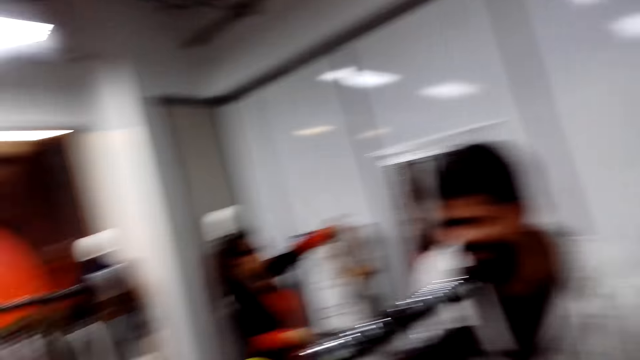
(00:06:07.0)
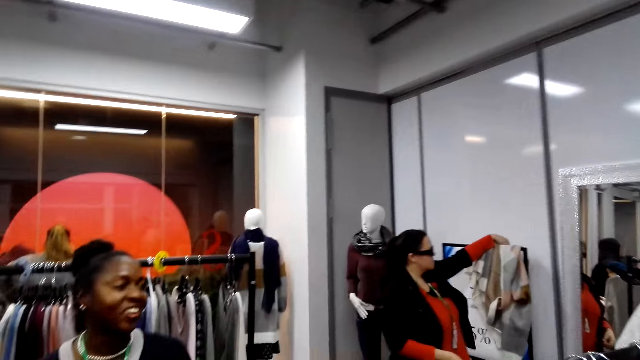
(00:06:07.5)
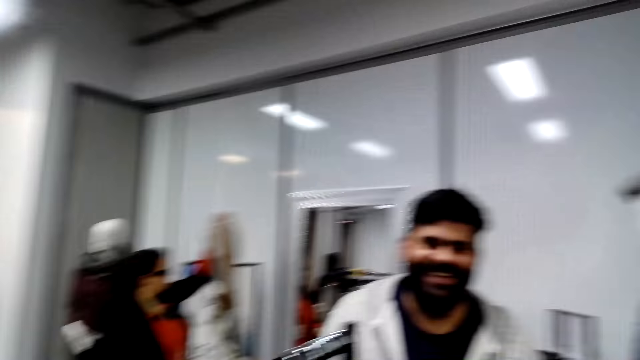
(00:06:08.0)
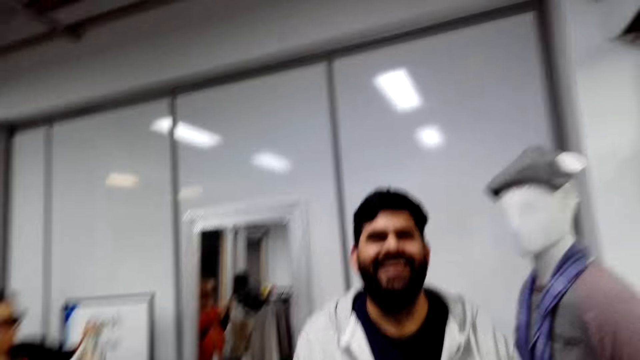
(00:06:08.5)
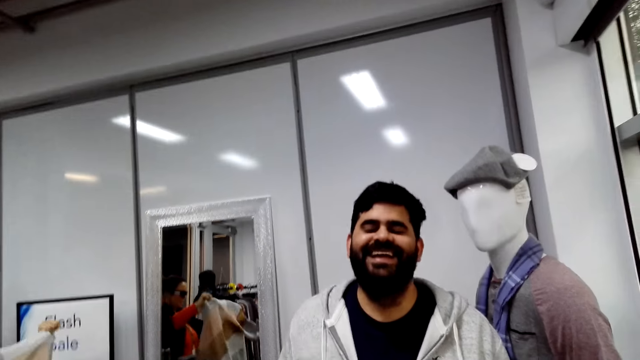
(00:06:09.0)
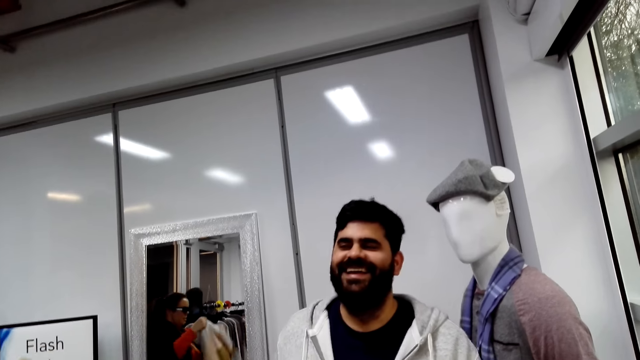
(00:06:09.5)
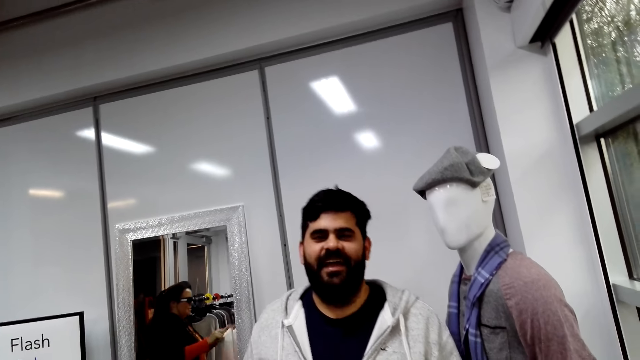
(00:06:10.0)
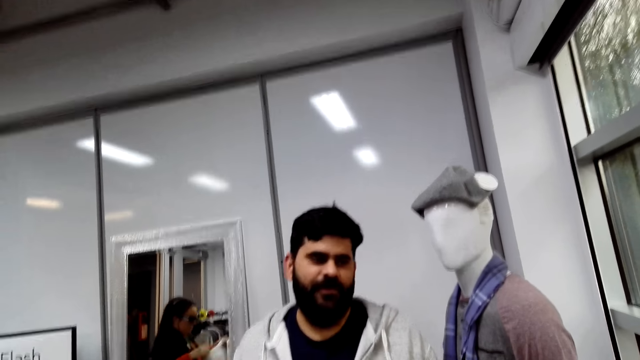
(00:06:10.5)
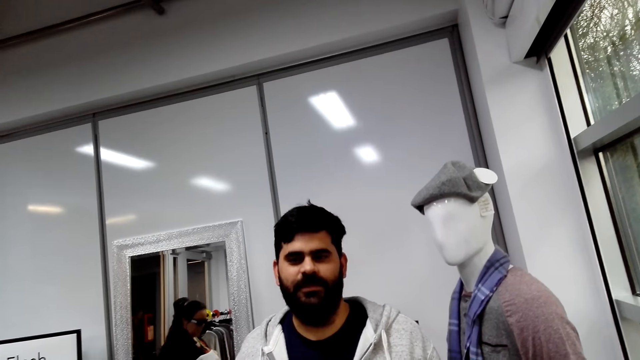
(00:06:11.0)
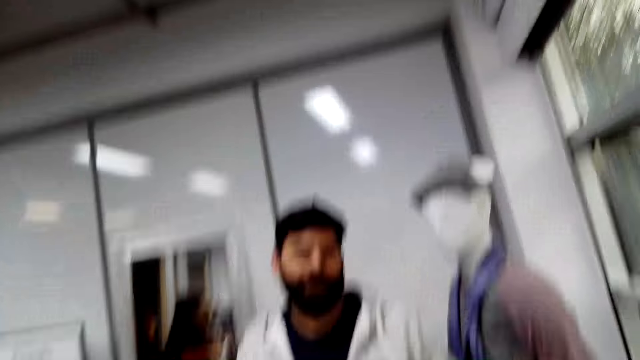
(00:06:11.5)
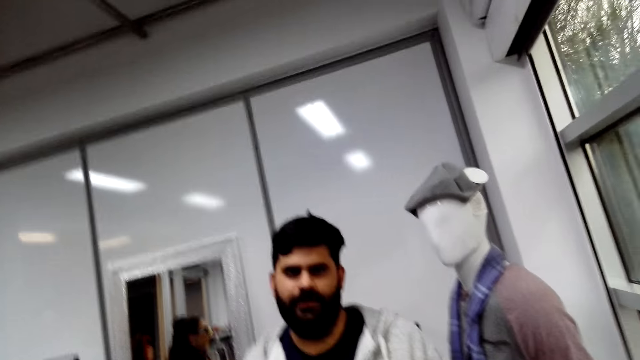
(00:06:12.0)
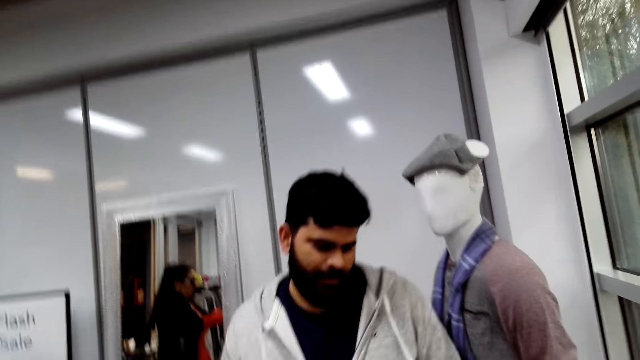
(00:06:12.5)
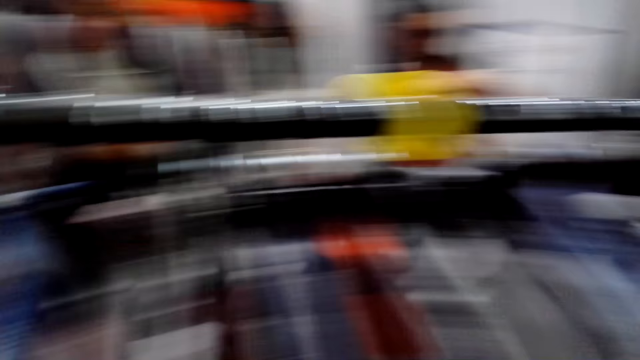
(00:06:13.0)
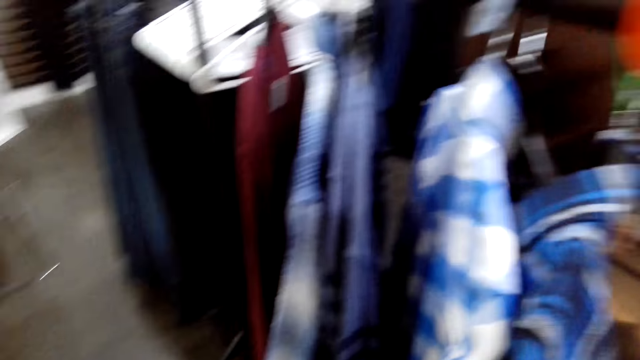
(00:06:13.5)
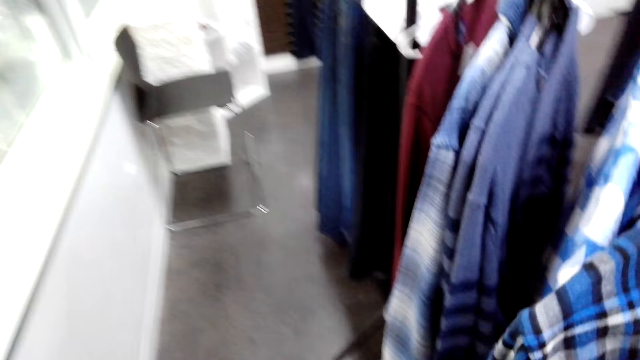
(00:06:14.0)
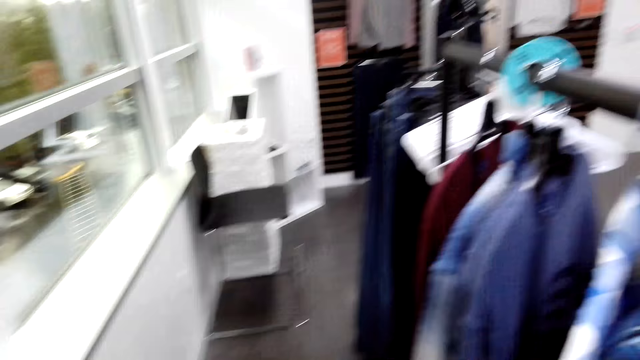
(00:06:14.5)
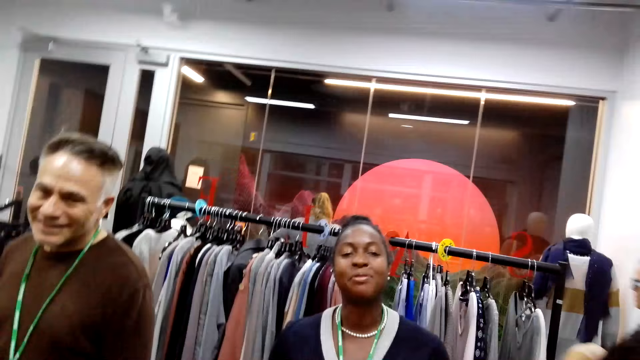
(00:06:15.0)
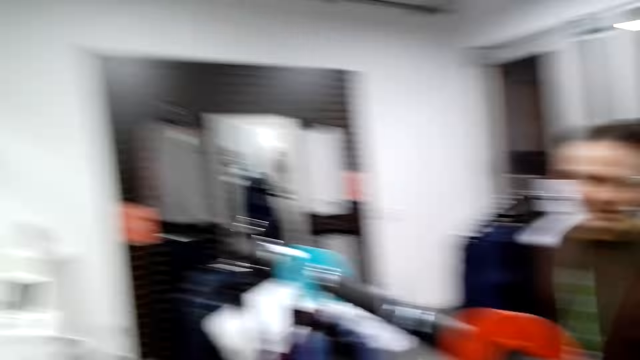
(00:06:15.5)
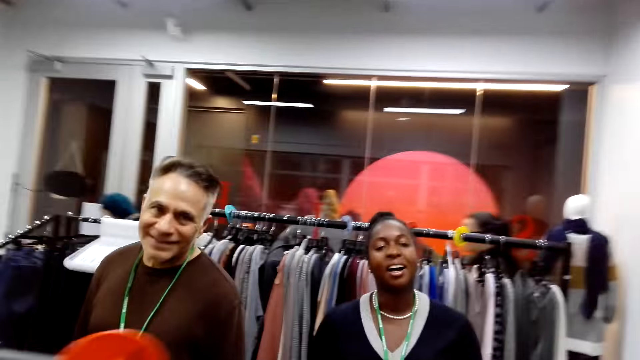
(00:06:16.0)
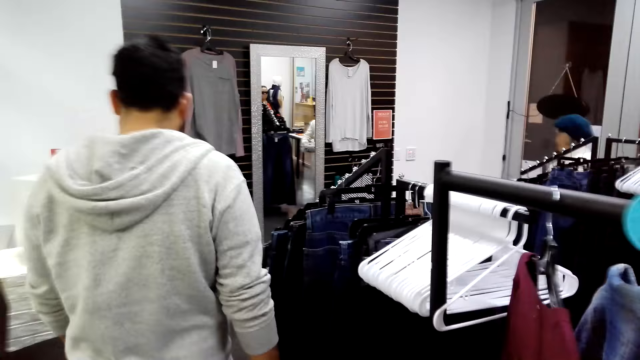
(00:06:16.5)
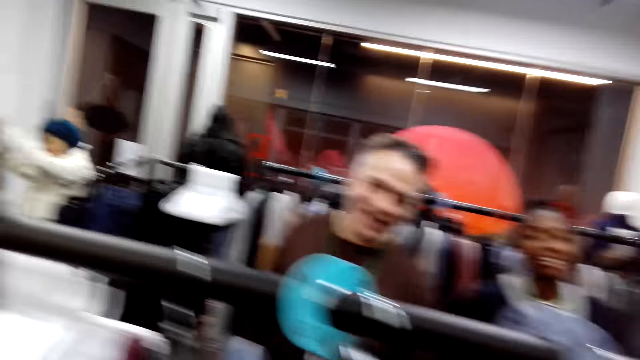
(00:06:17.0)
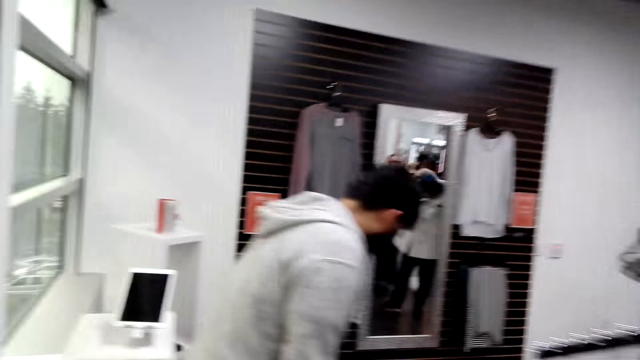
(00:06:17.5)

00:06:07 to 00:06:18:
A person picks up a cloth from the cloth rack. A woman converses with a man. The camera wearer looks at the man. The man converses with the camera wearer. The camera wearer looks around the shop and converses with the woman.

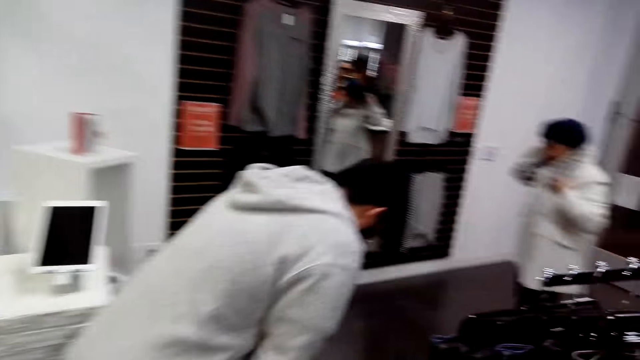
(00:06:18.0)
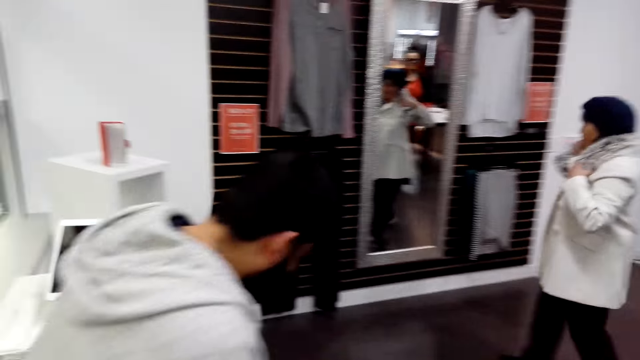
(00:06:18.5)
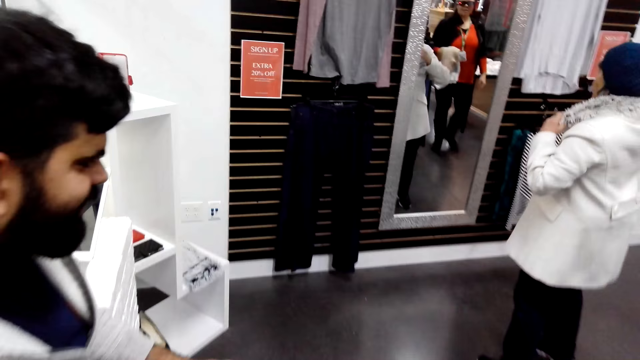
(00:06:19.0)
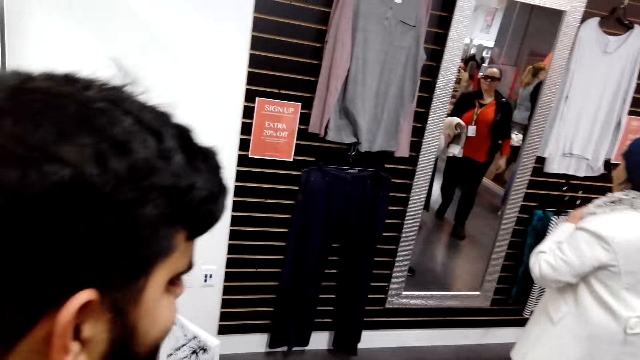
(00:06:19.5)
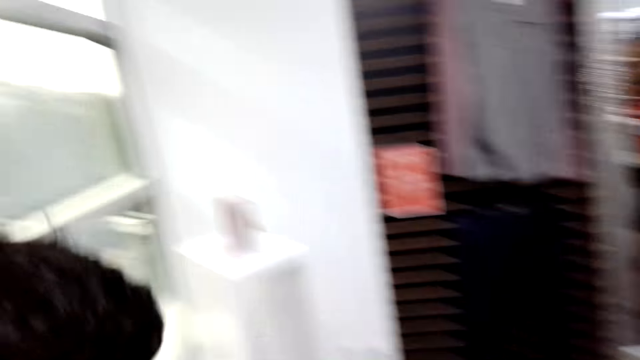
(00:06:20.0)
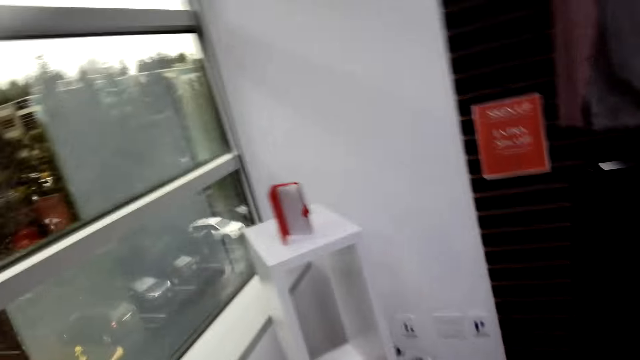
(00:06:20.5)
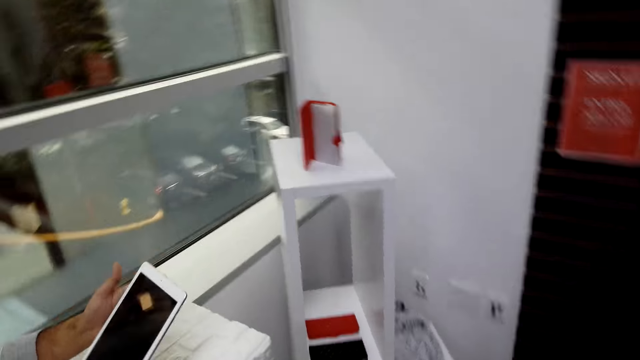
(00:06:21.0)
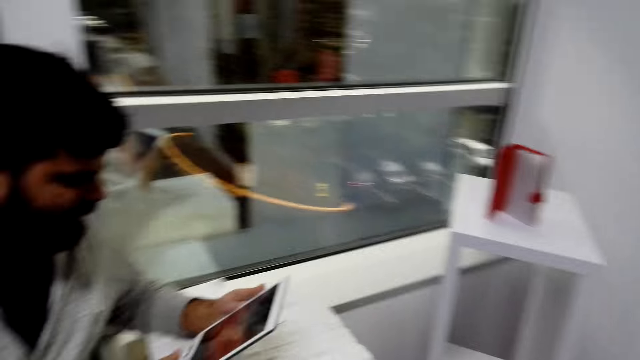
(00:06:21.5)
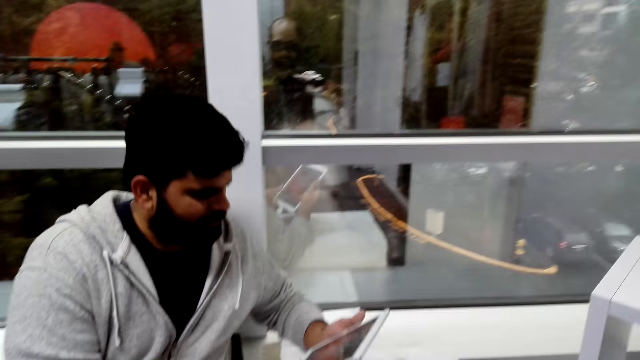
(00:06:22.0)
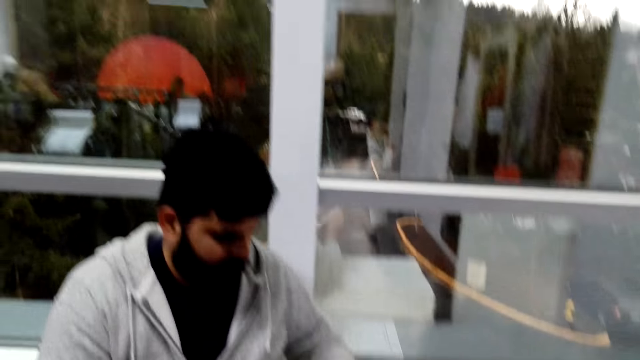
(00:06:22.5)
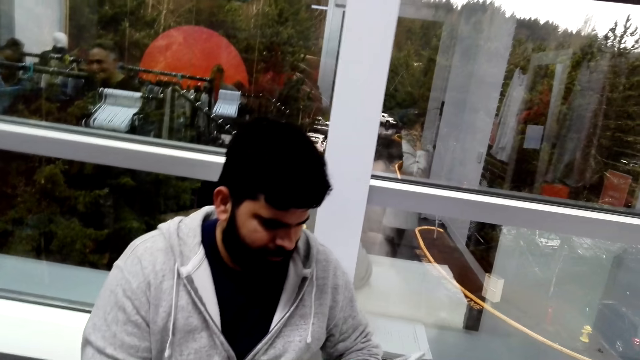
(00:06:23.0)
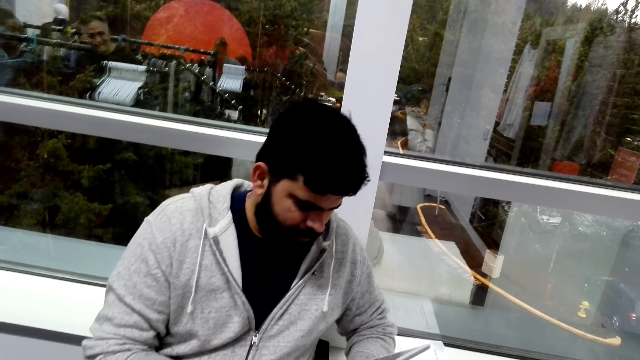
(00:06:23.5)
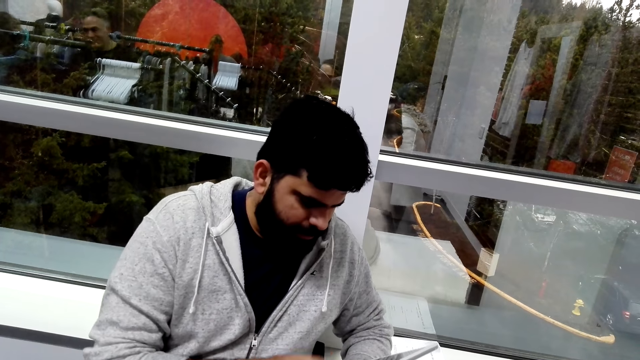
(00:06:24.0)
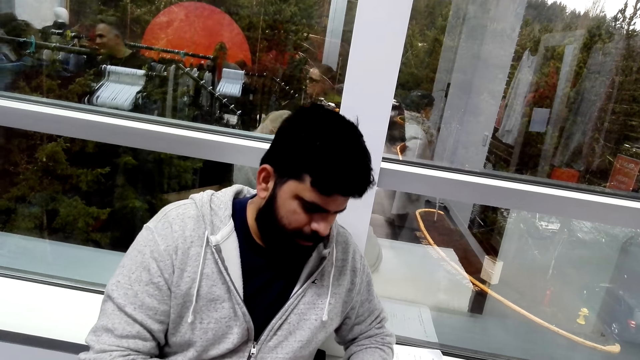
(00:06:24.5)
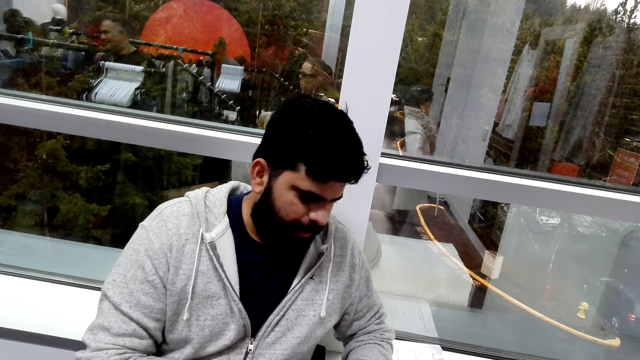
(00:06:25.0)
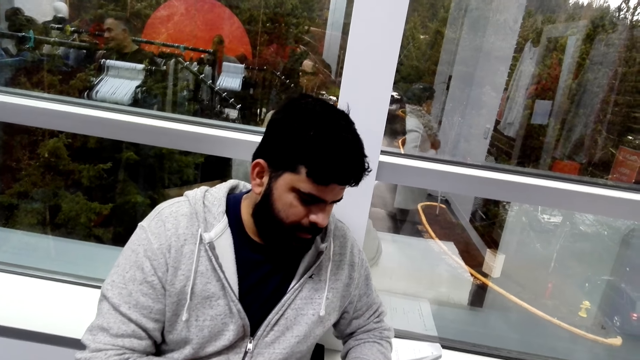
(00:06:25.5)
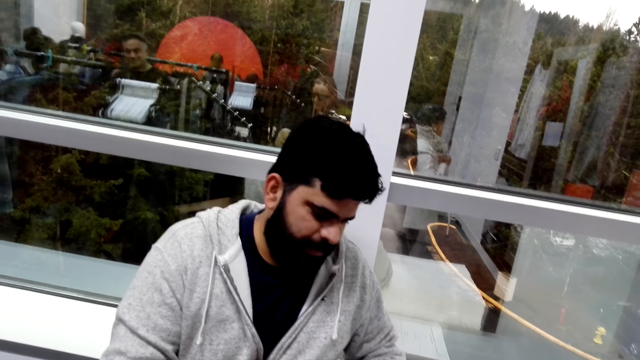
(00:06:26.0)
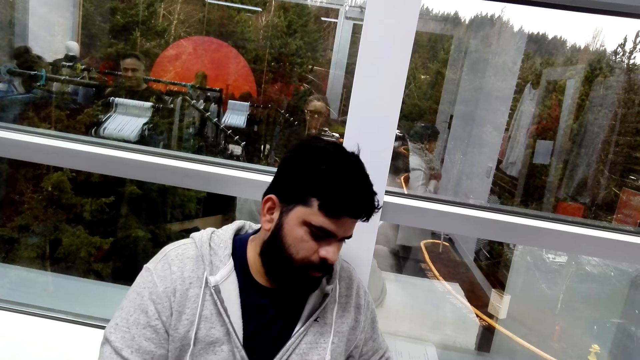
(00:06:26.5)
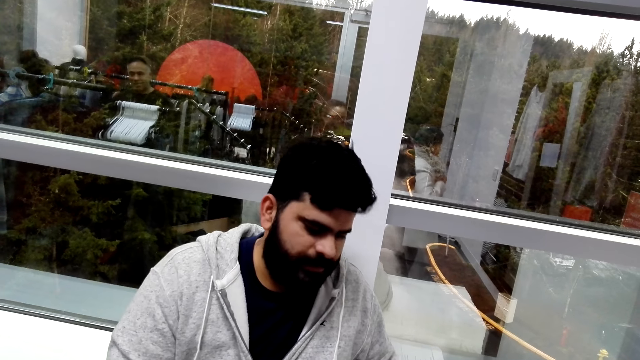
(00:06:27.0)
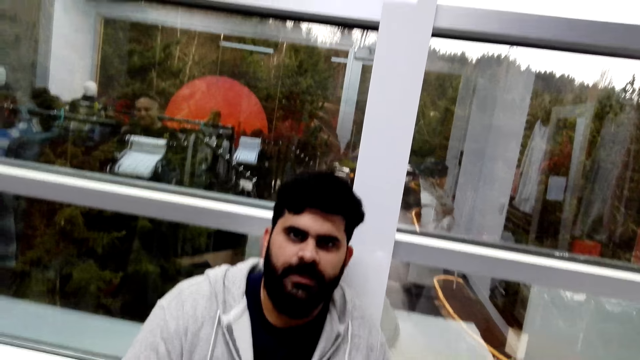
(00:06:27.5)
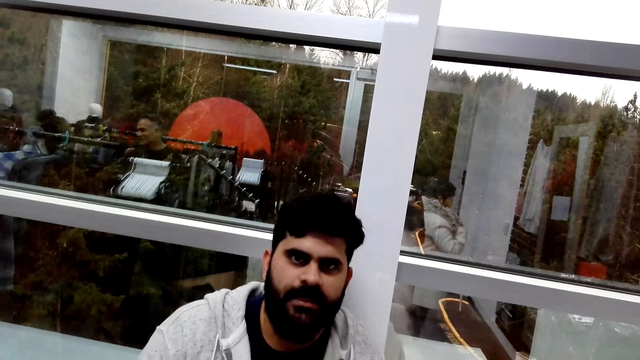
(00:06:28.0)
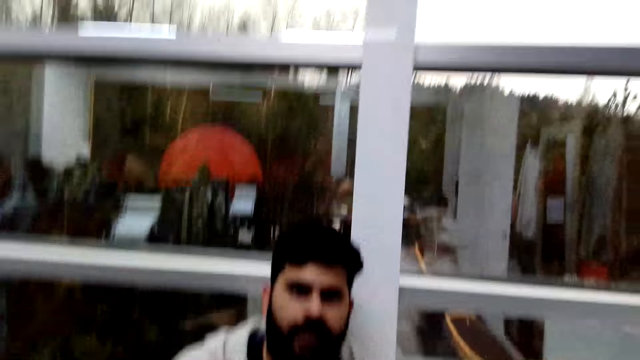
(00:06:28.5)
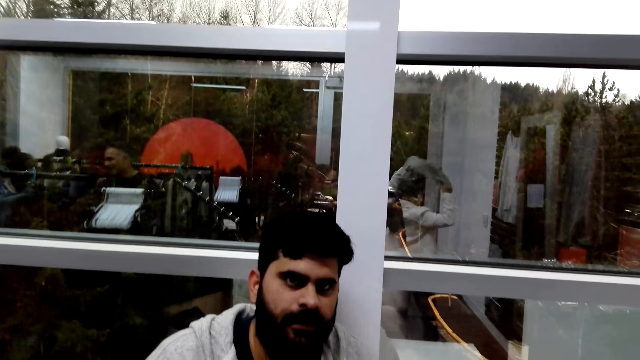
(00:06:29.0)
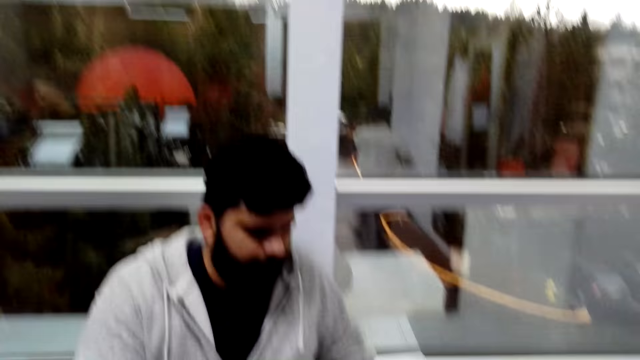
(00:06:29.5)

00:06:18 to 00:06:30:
The camera wearer walks around the shop and converses with a man. The man sits on a chair, uses the phone and converses with the camera wearer.
